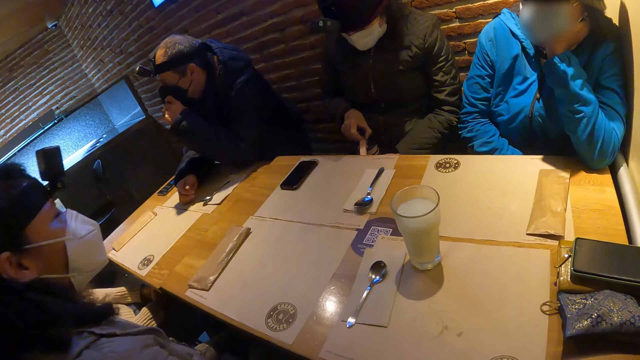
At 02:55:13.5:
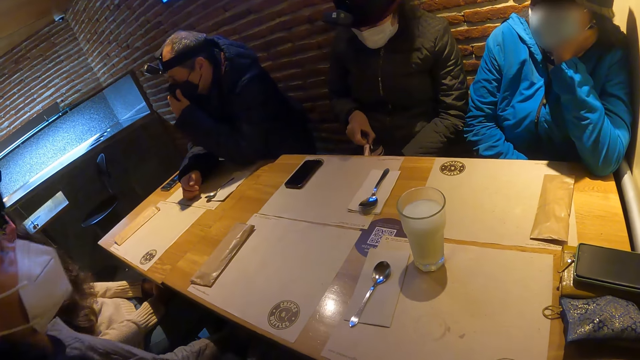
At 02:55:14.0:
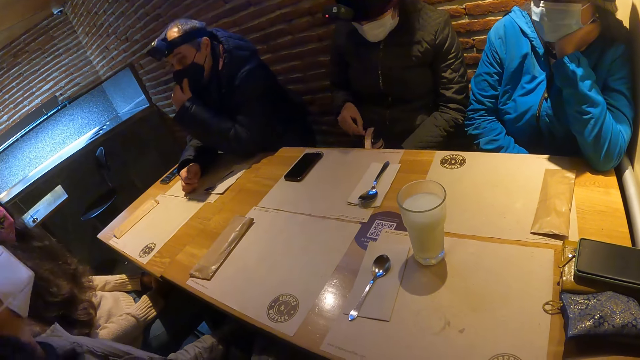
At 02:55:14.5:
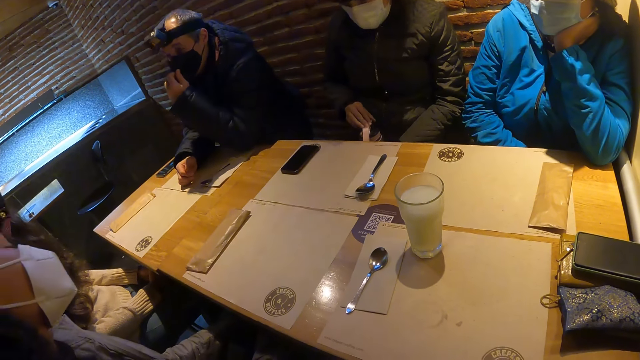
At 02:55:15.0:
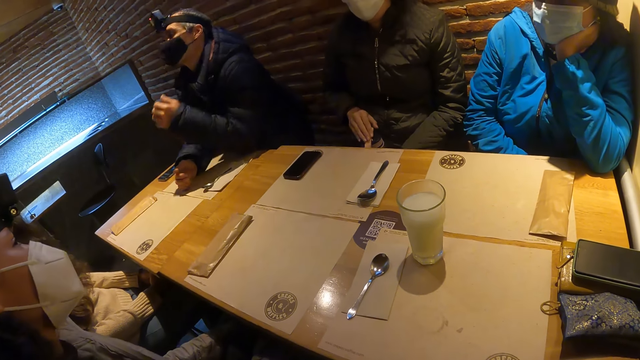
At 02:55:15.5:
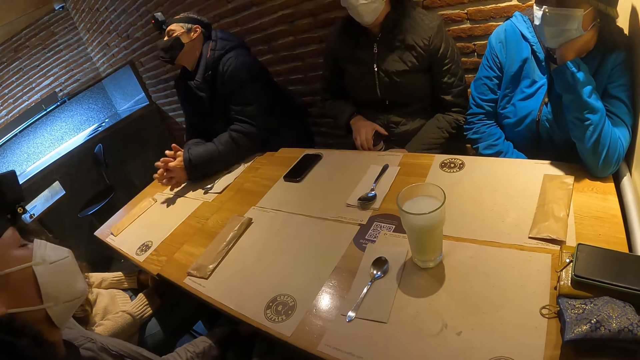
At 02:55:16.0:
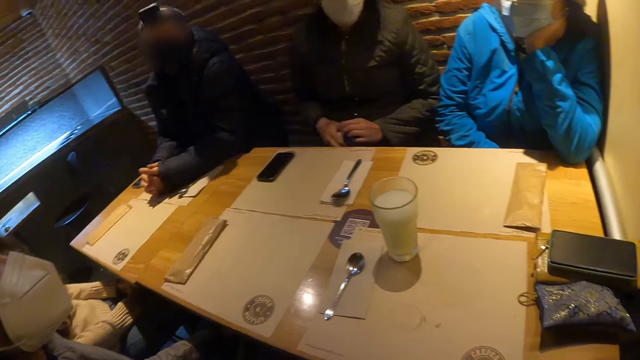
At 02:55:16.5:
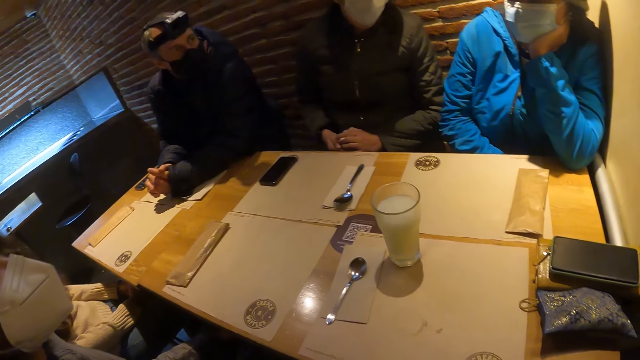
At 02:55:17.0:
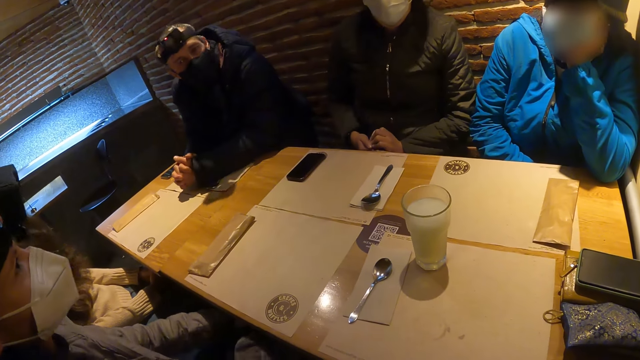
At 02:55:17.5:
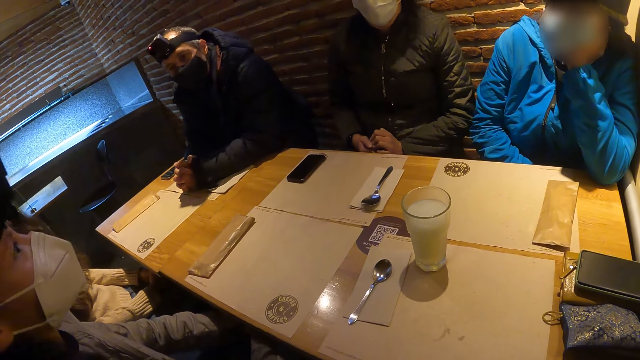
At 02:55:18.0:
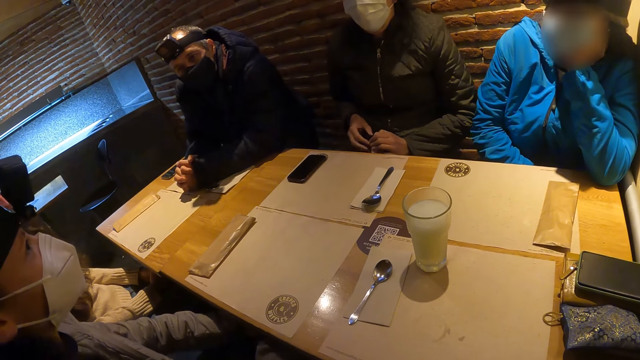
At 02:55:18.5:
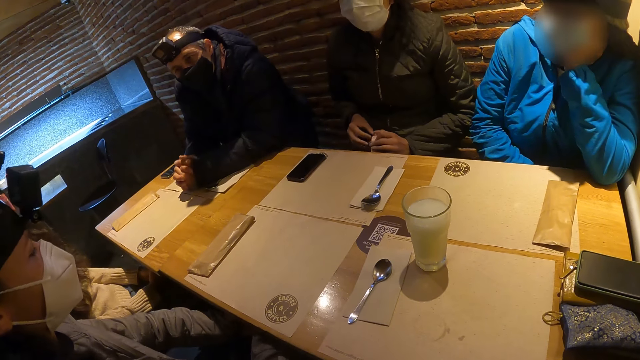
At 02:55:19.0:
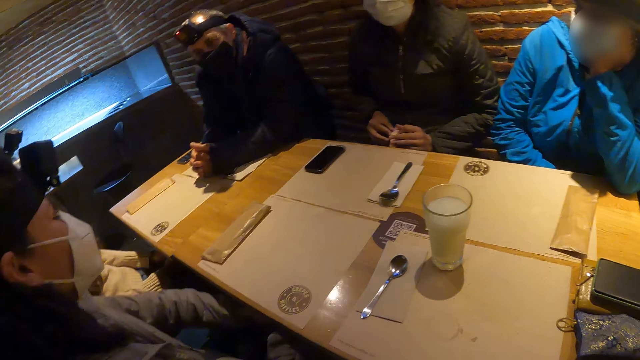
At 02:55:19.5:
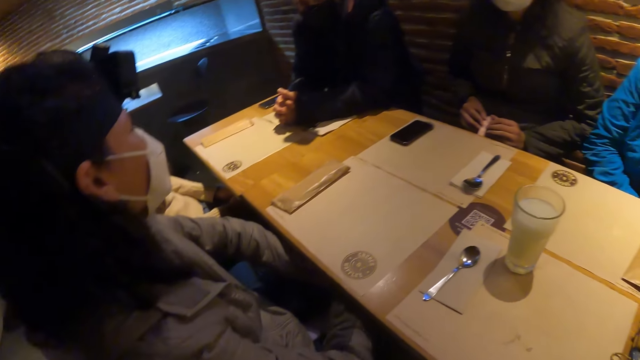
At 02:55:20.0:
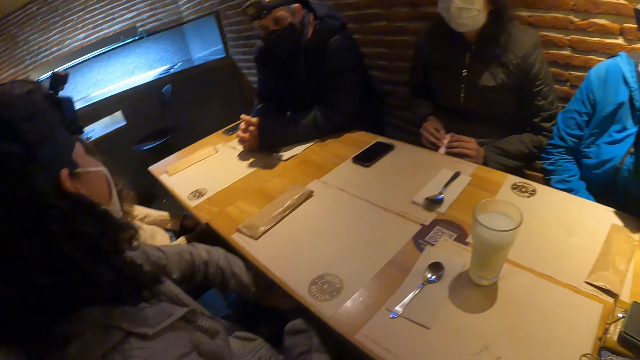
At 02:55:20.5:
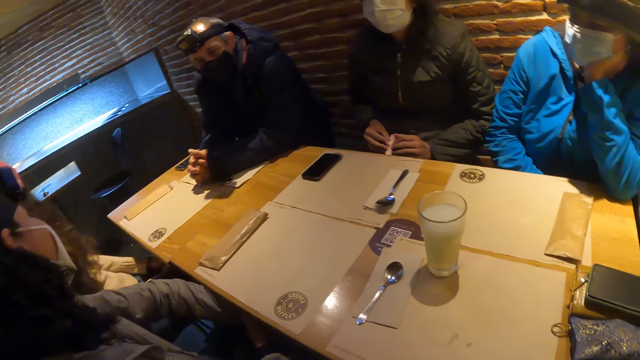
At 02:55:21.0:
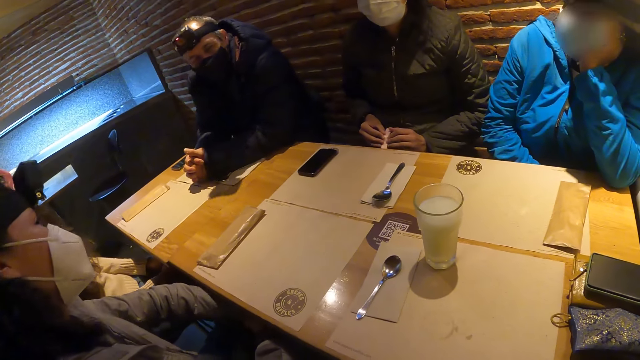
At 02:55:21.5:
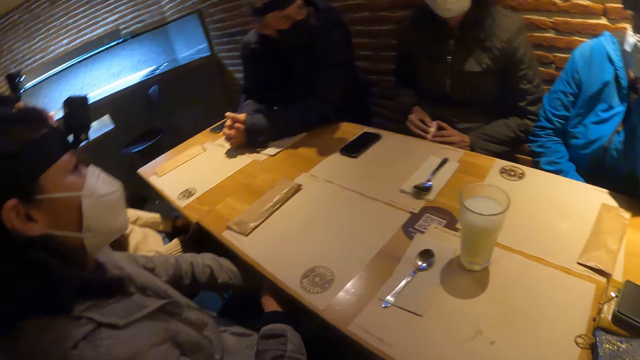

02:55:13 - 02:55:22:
The man lowers his left hand and folds his hands.

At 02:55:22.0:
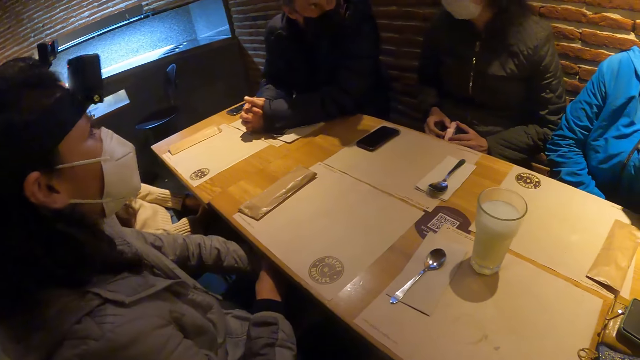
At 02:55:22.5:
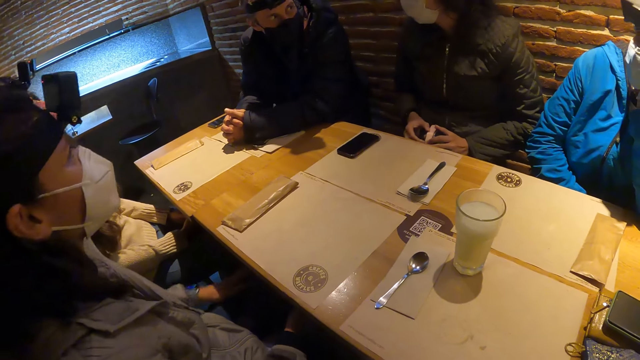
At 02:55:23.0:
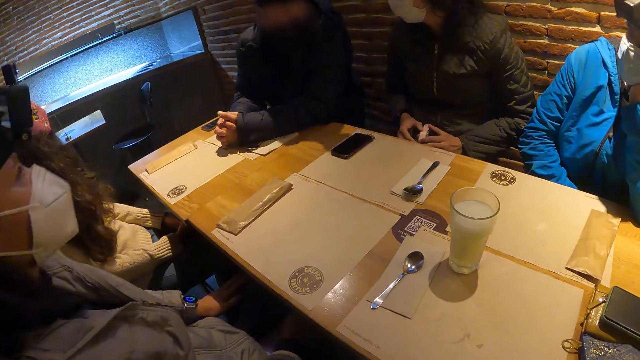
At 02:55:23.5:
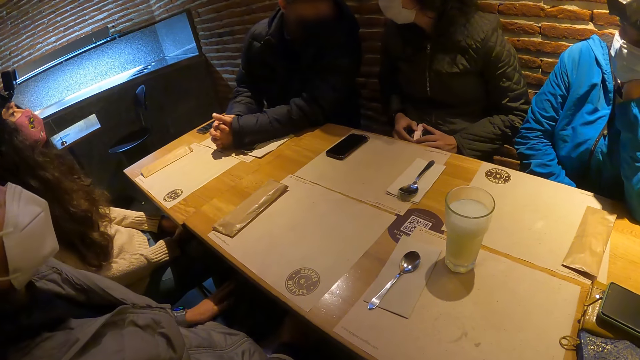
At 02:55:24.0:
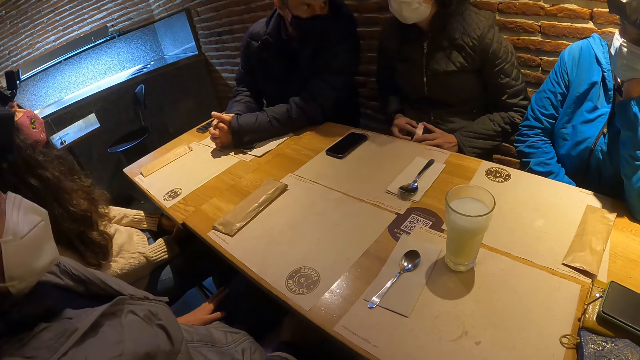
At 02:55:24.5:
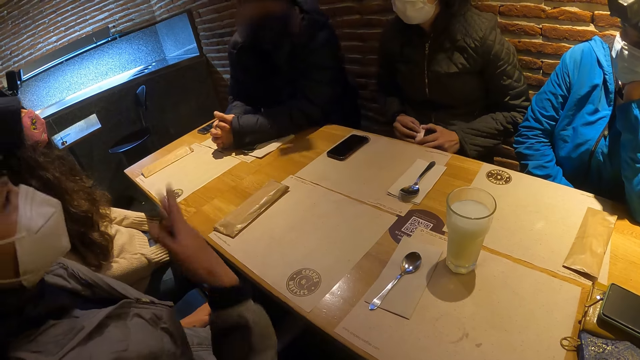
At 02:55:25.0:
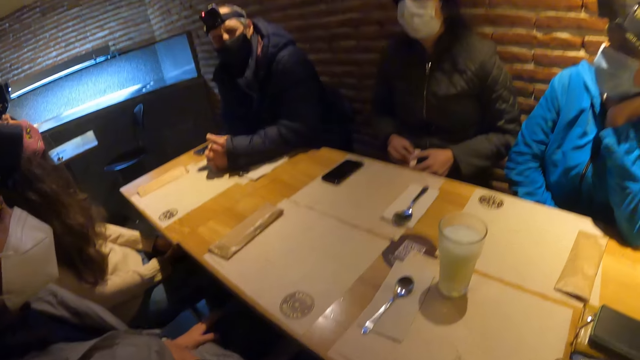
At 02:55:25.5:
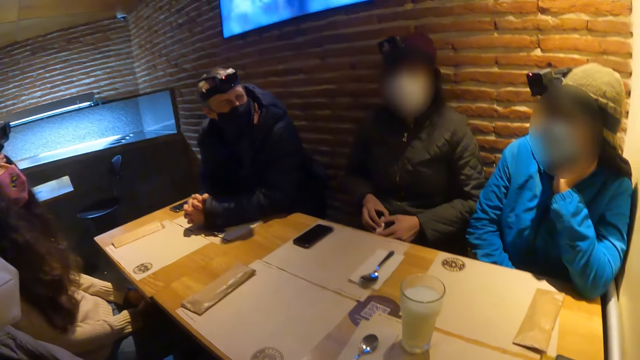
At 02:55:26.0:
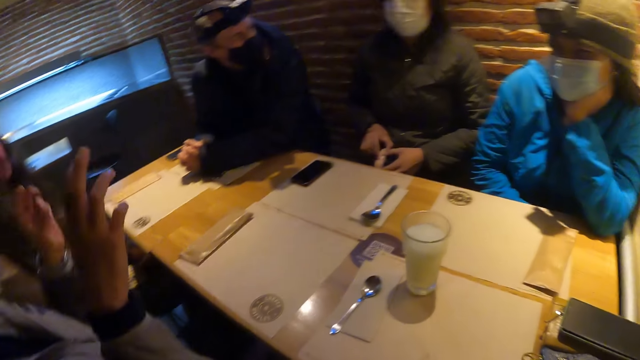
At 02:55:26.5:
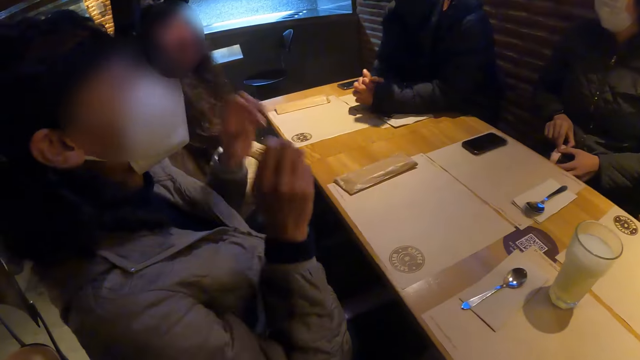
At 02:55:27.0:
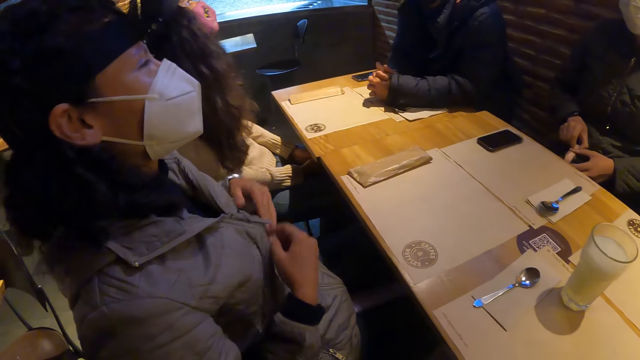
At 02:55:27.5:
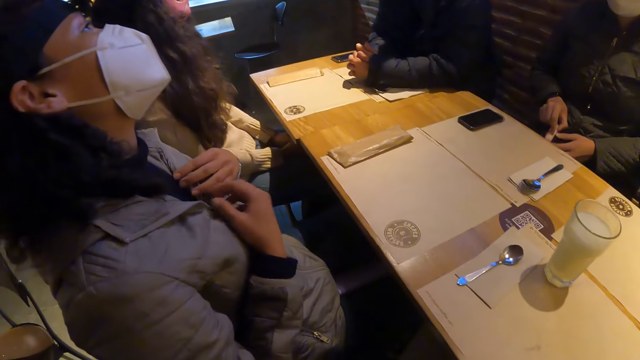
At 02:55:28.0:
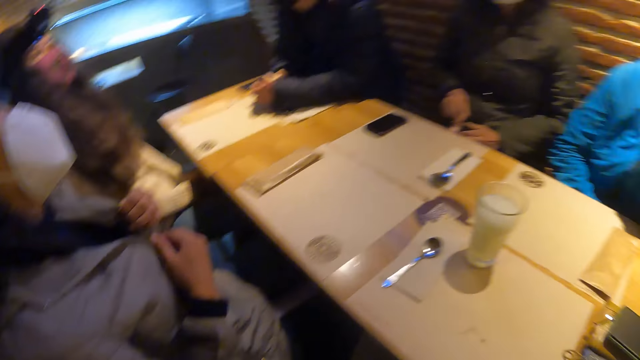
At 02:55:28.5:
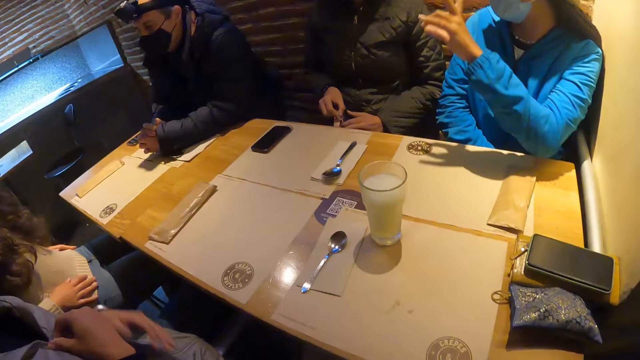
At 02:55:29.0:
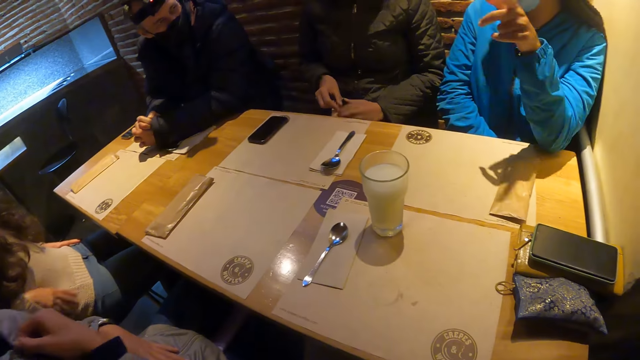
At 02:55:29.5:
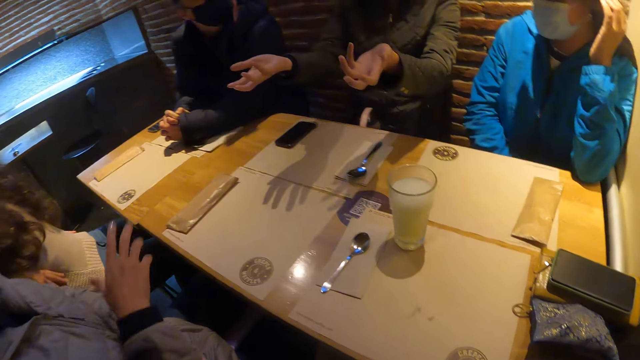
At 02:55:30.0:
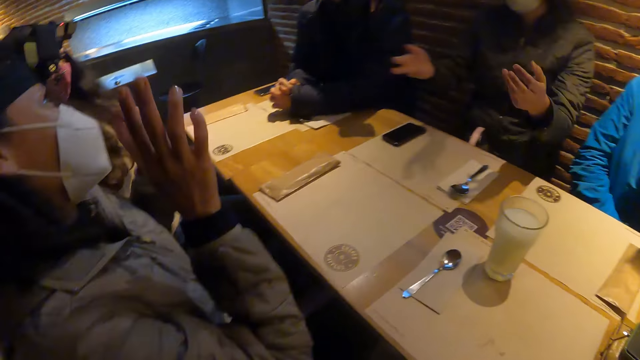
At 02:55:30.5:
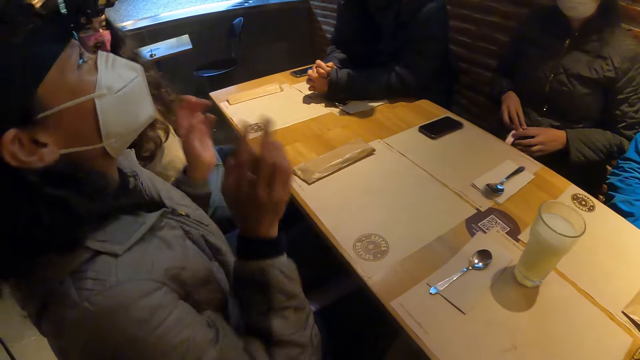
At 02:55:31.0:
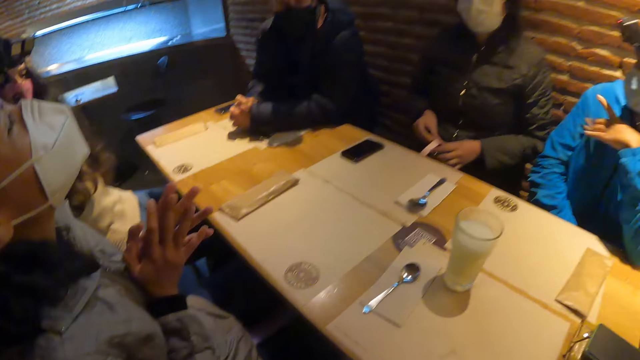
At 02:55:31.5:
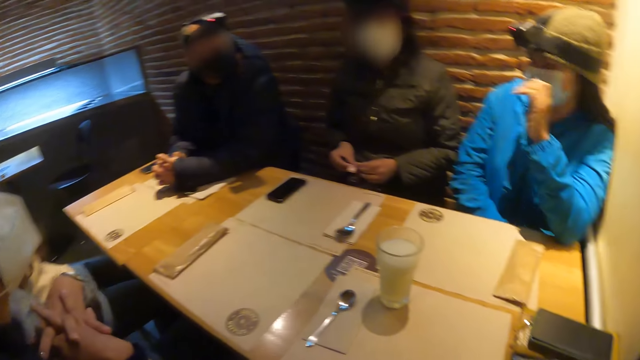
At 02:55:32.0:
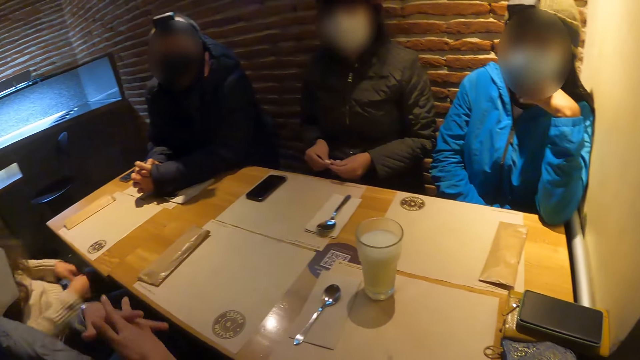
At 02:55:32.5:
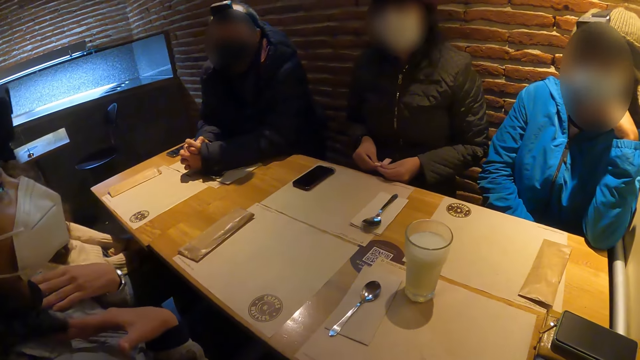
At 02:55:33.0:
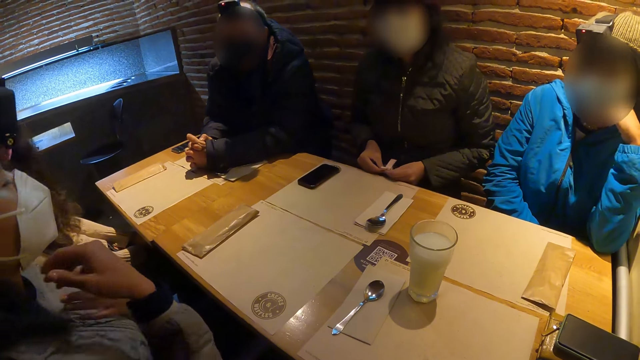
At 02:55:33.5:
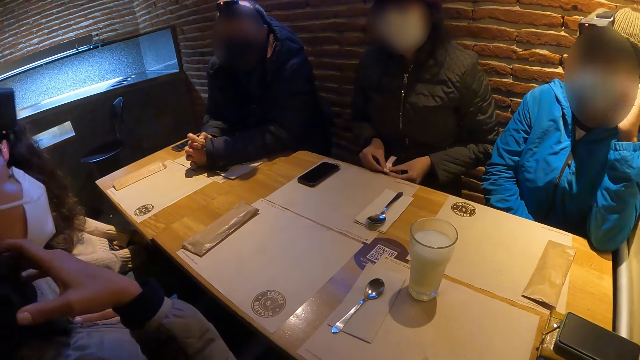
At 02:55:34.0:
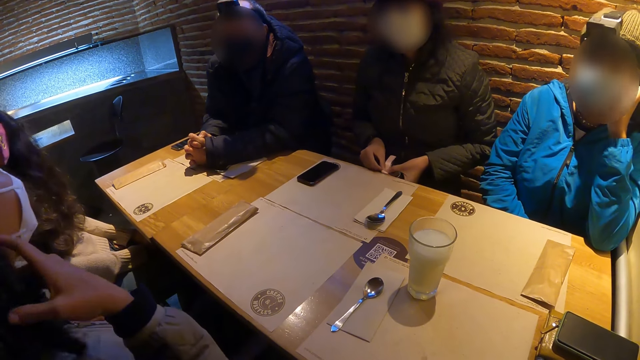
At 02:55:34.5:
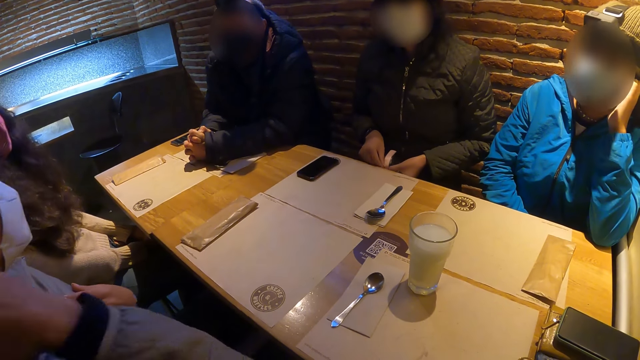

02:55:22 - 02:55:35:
The woman converses with the camera wearer and a group of people.
